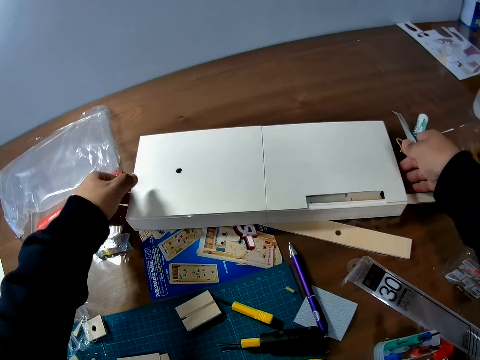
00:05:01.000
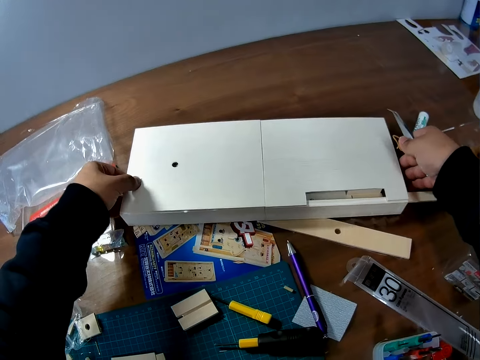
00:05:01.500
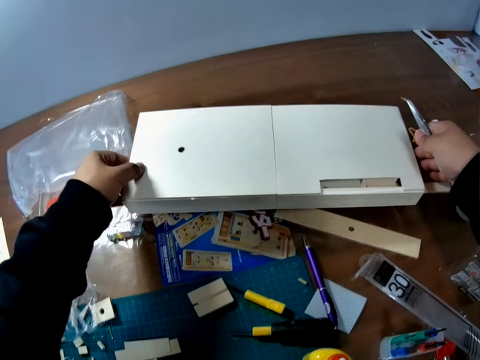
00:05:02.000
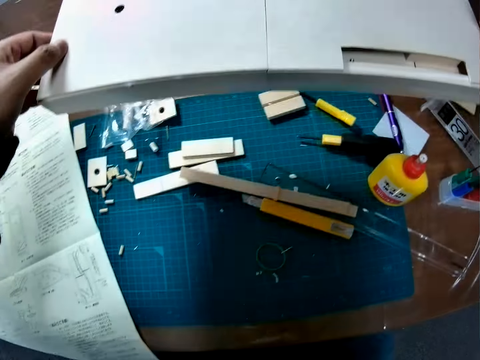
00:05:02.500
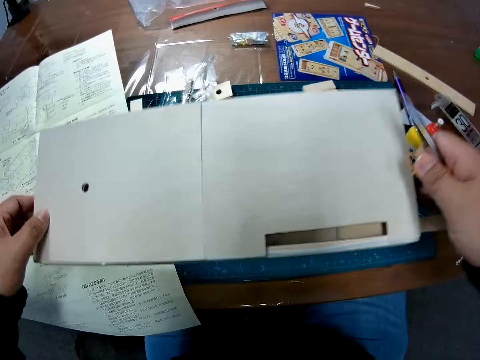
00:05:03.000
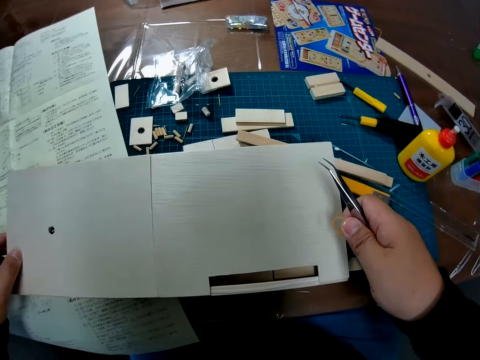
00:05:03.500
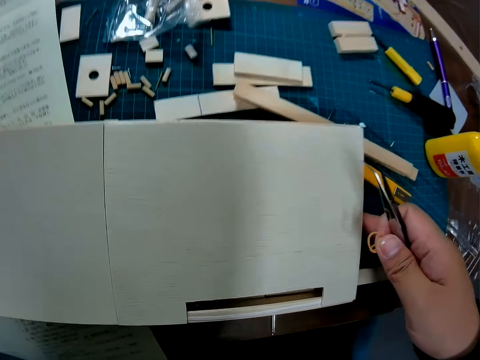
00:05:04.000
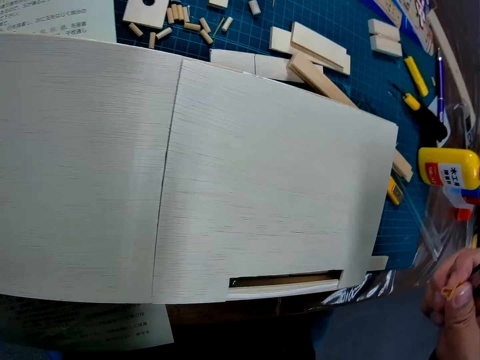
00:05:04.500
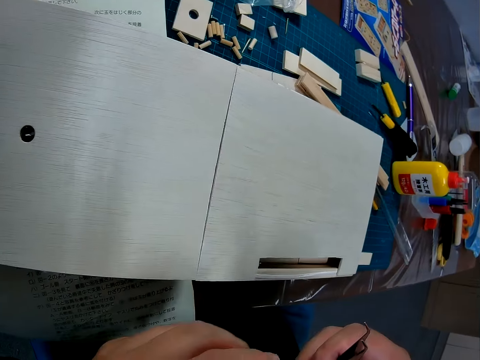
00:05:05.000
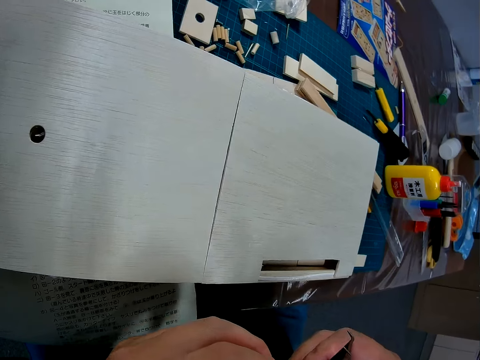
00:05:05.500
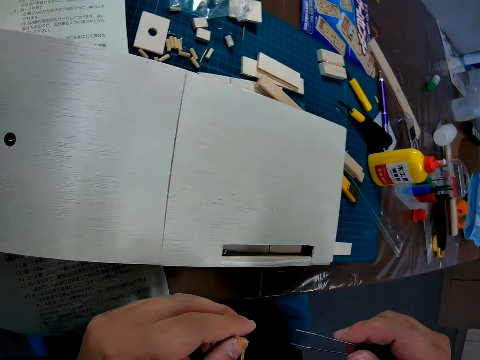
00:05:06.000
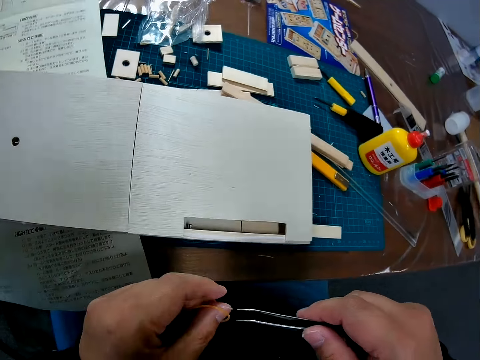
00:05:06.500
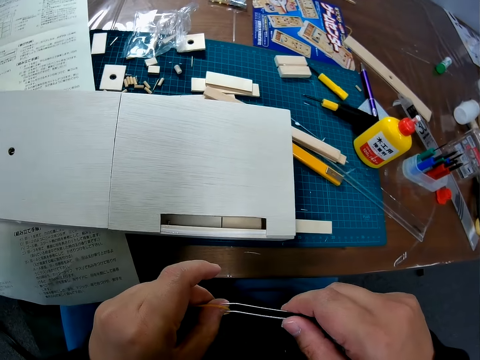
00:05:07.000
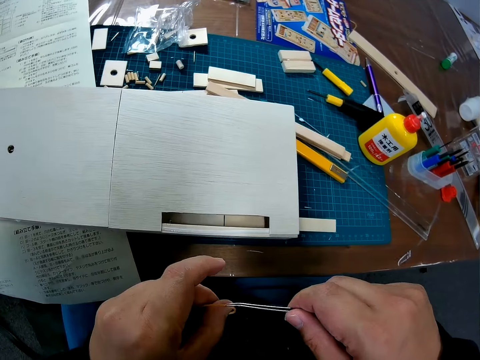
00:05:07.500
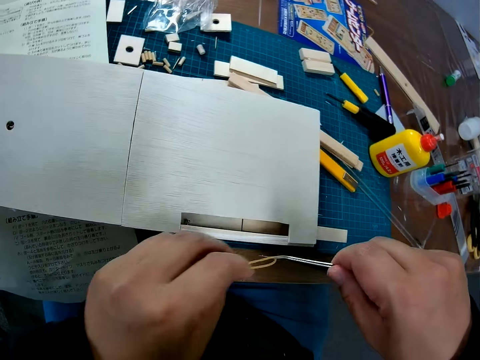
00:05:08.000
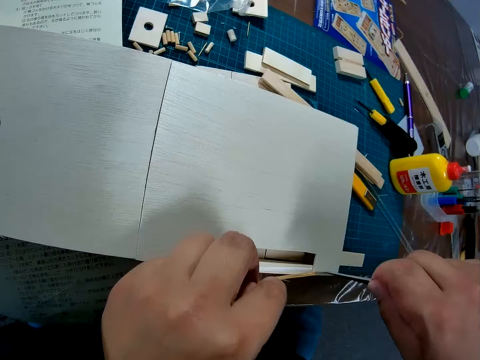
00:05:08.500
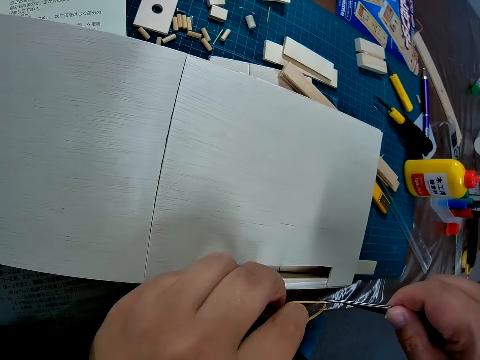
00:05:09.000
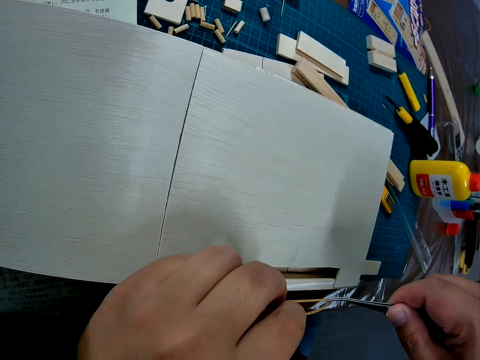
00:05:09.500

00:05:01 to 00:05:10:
The camera wearer moves a wood on the table. They pick up something. They drag the rubber with a tool. They hold the rubber band with something.

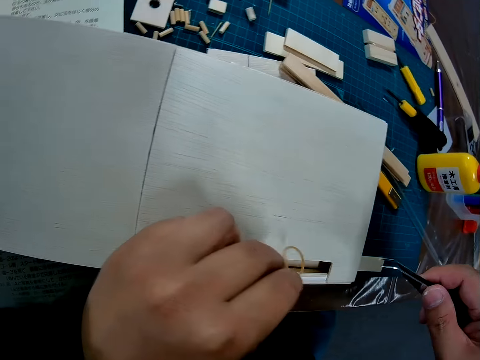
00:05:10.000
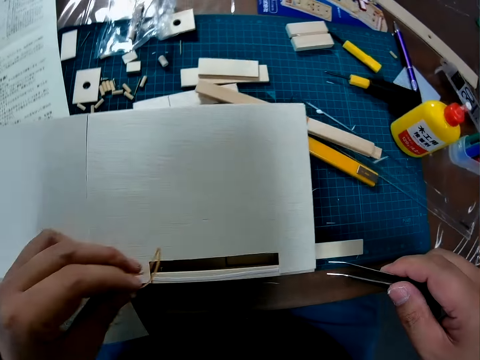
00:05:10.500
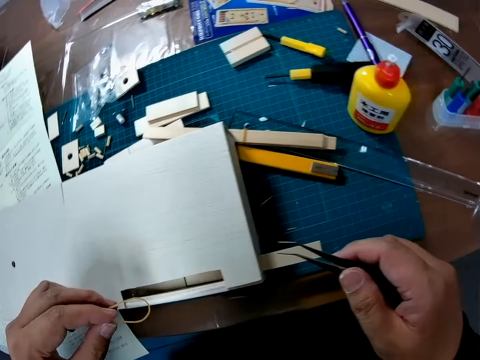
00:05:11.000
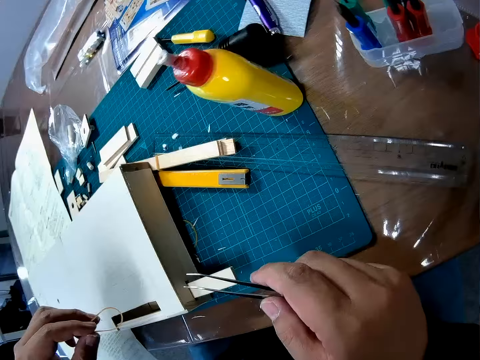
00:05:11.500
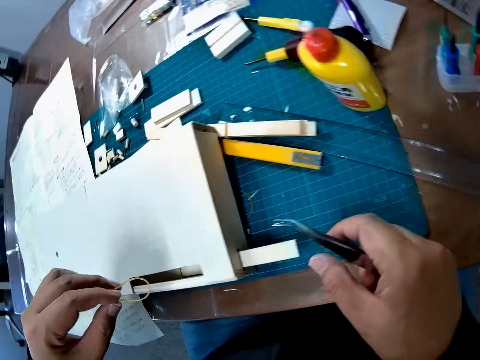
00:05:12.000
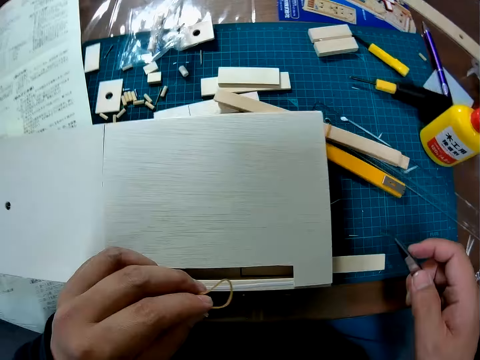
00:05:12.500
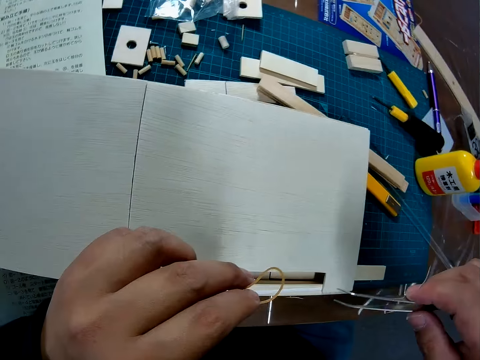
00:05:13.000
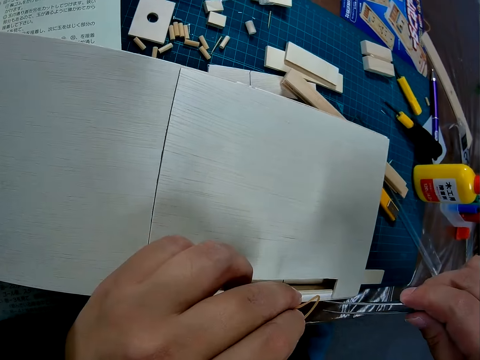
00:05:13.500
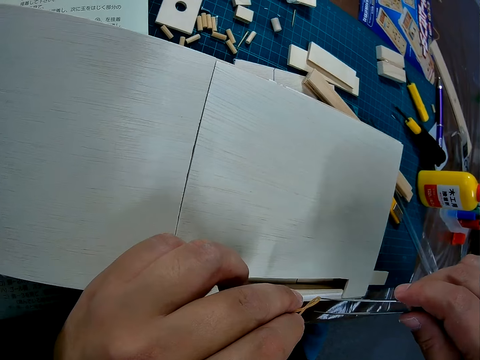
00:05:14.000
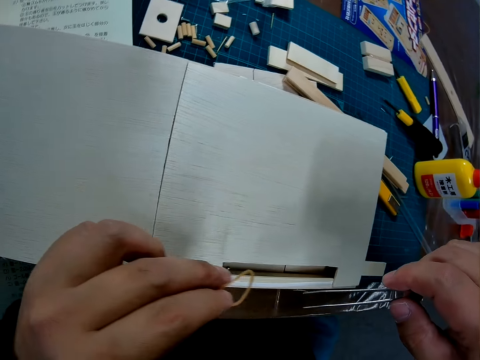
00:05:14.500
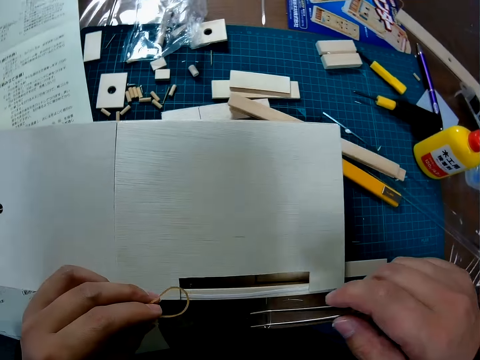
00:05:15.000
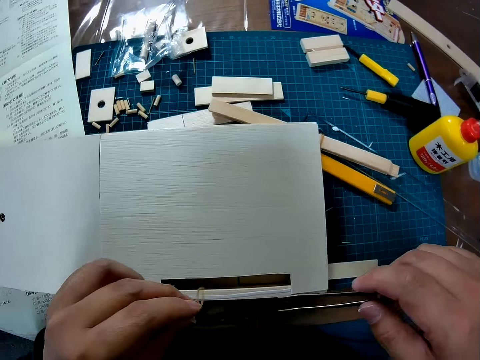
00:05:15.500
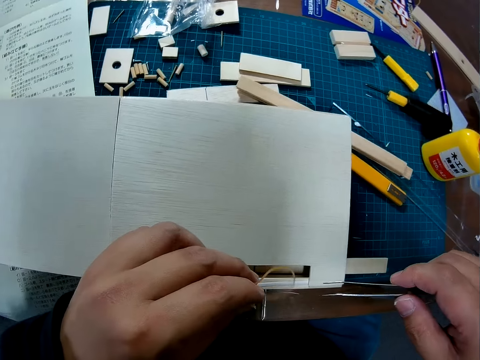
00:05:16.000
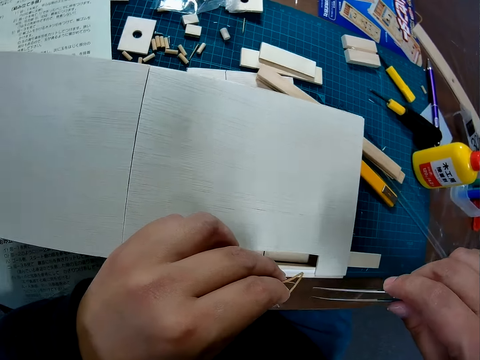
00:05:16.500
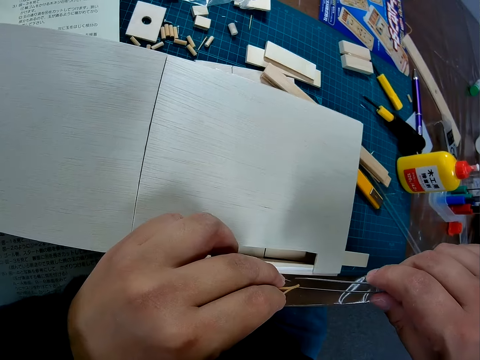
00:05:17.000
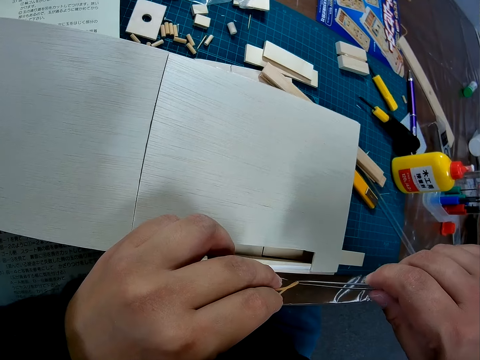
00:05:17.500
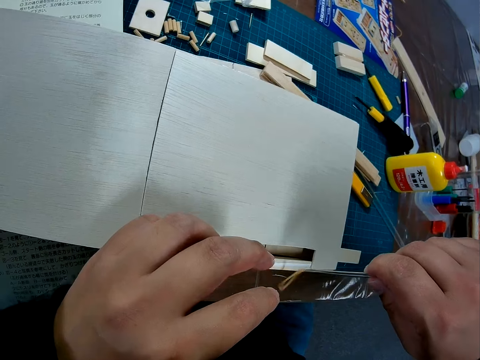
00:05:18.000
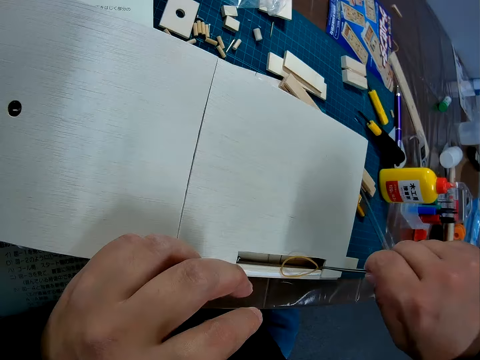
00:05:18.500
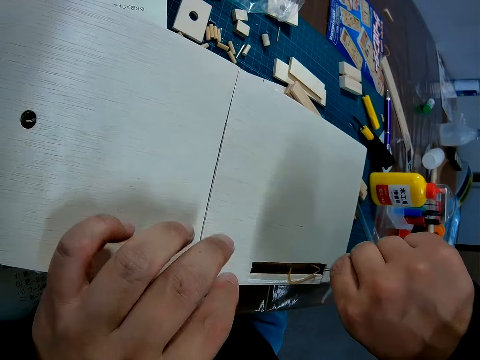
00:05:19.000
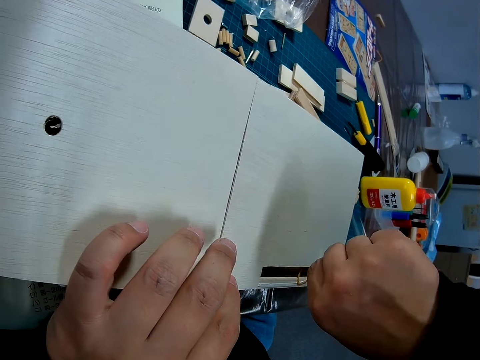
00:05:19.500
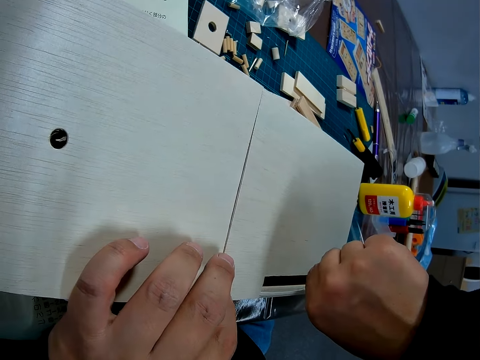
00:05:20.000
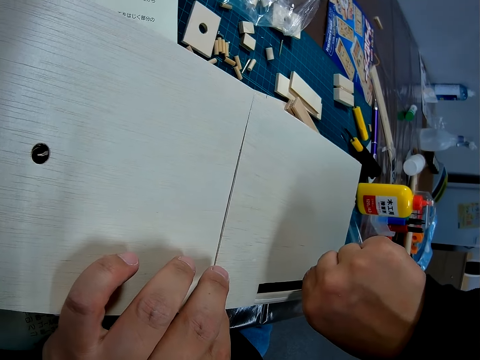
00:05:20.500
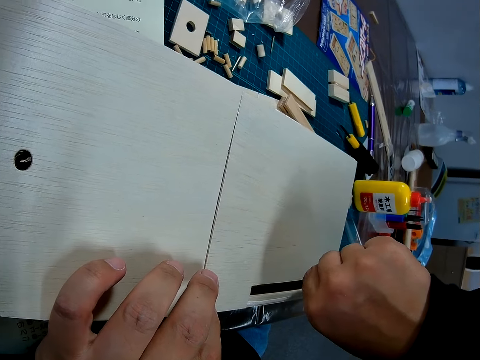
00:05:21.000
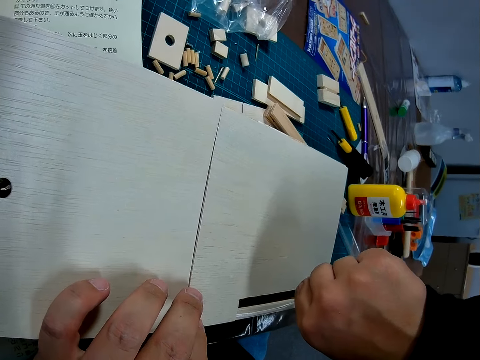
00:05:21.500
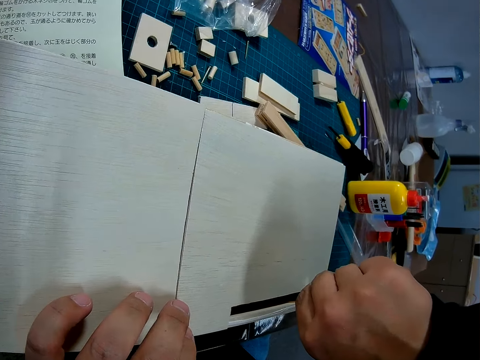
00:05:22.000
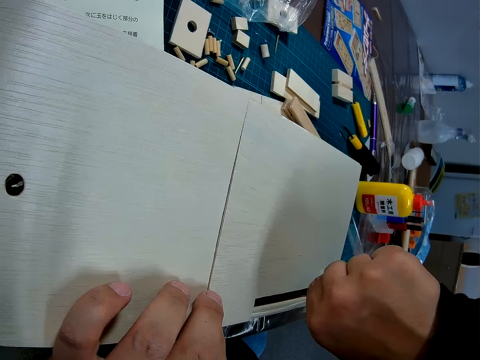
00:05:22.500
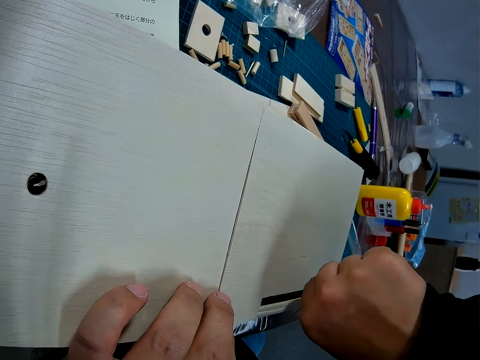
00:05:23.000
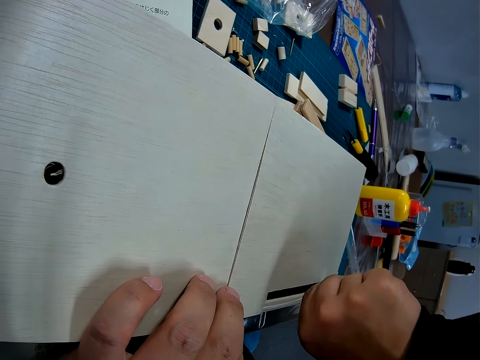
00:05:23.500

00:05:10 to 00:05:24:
The camera wearer stares at something. They hold the rubber band with something. They put the rubber into the wood on the table.

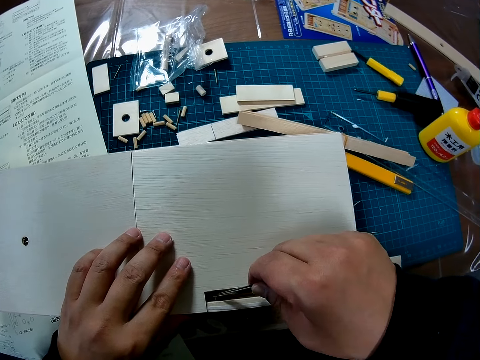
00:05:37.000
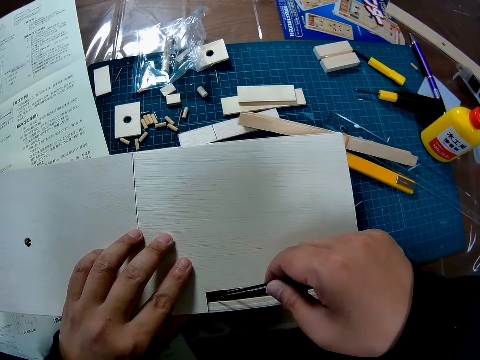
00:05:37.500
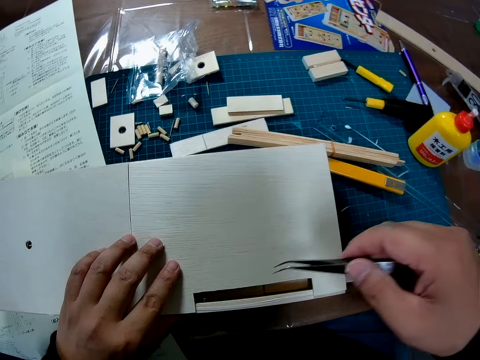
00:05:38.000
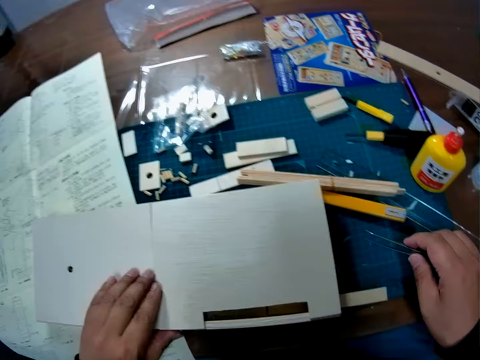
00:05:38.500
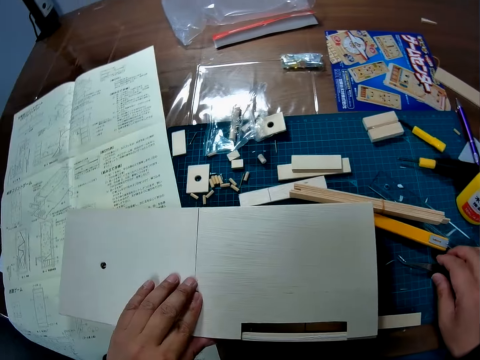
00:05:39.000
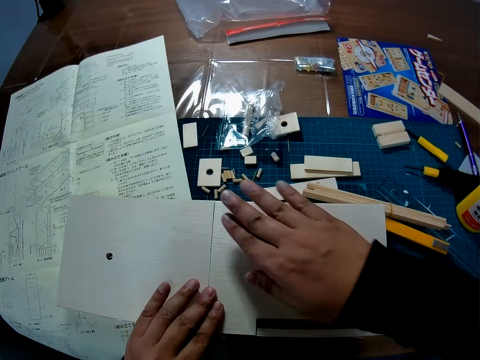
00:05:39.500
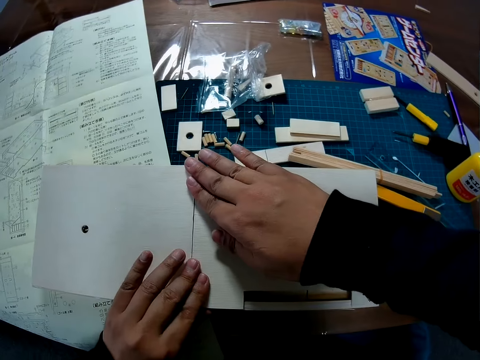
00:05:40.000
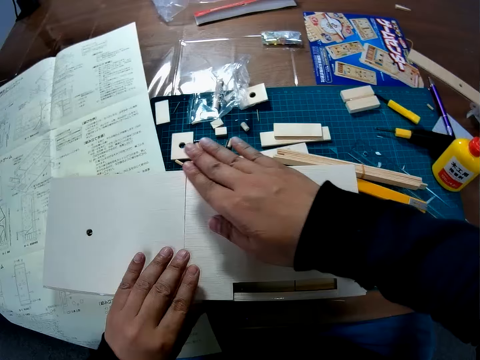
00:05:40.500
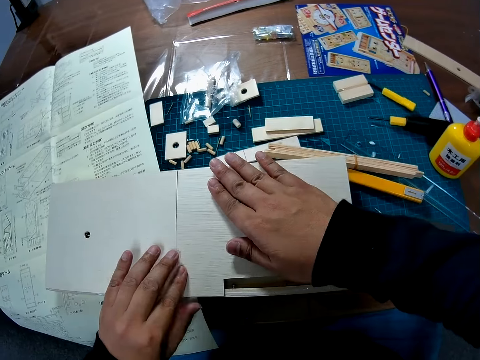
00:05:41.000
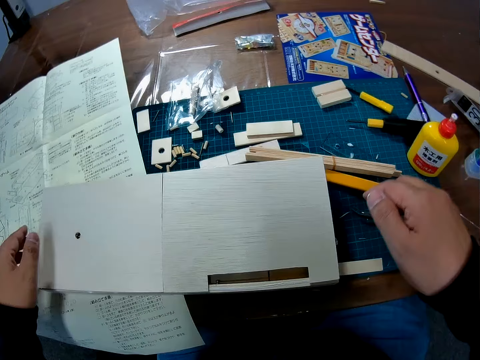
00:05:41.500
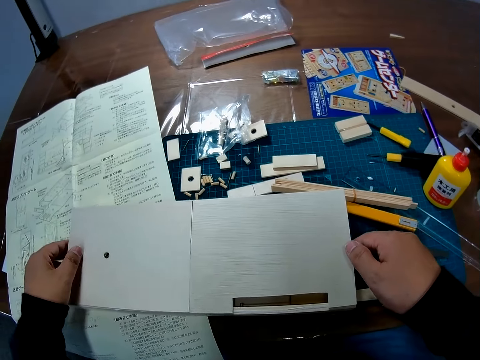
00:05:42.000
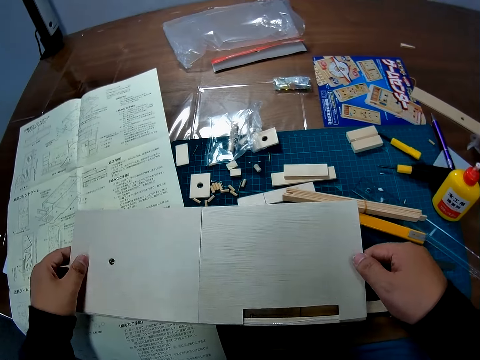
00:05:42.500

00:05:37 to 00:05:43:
The camera wearer drops the tool on the table. They touch the wood.
